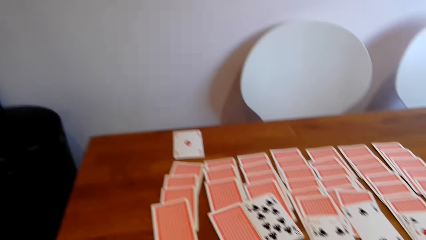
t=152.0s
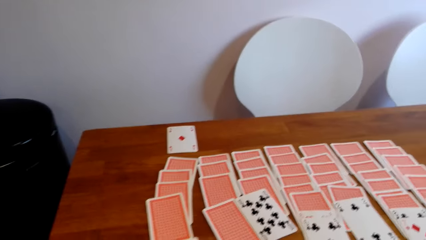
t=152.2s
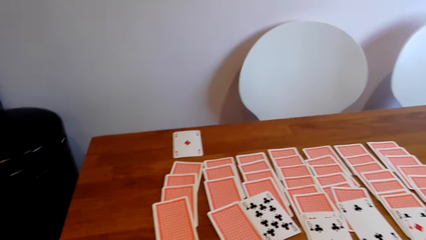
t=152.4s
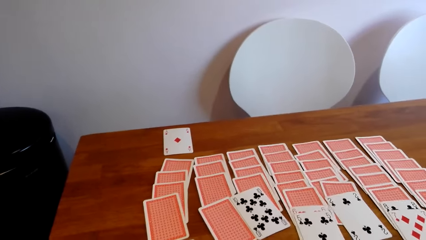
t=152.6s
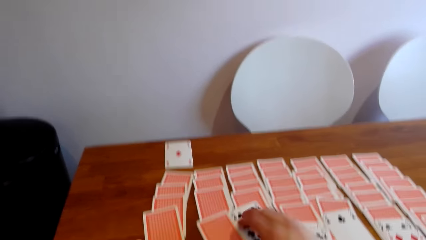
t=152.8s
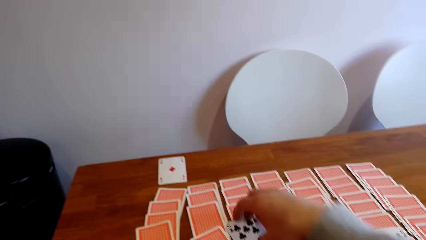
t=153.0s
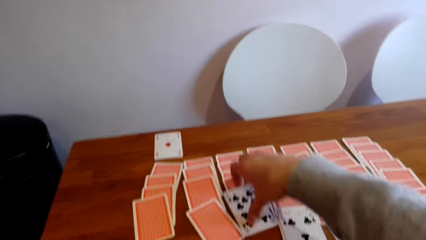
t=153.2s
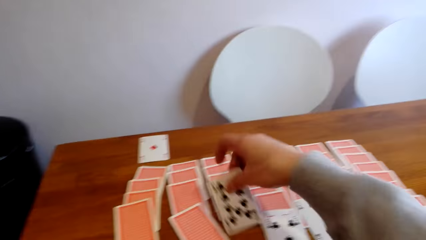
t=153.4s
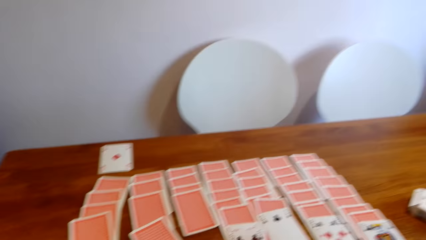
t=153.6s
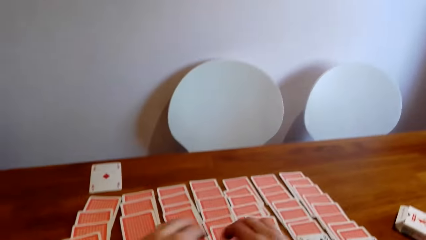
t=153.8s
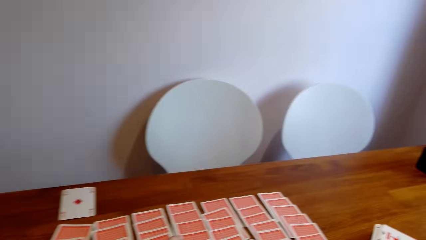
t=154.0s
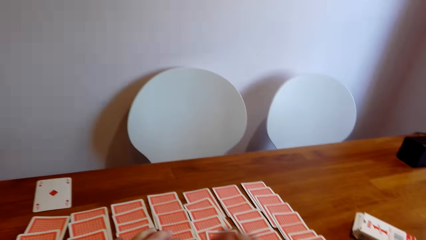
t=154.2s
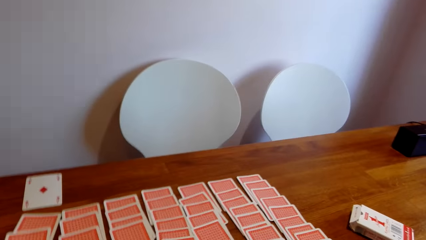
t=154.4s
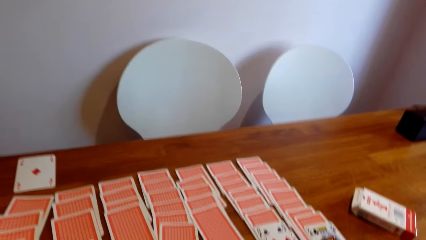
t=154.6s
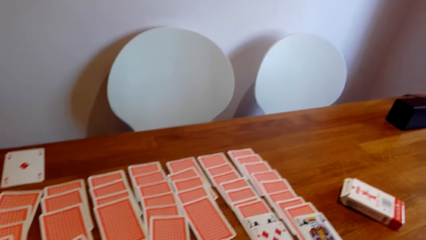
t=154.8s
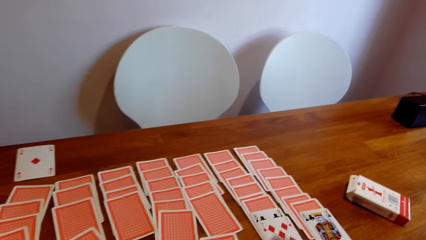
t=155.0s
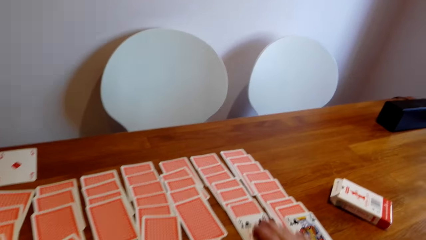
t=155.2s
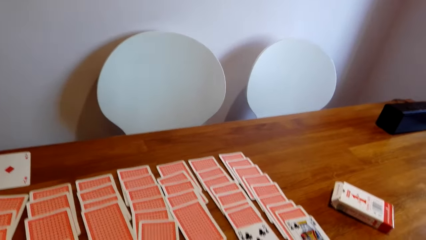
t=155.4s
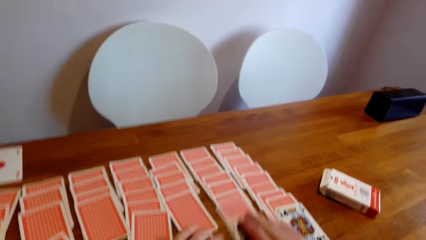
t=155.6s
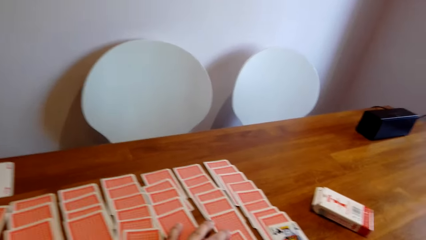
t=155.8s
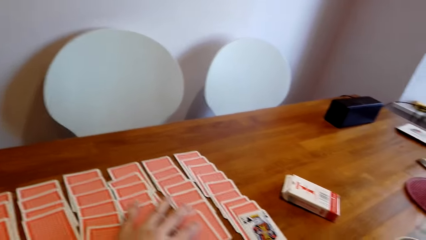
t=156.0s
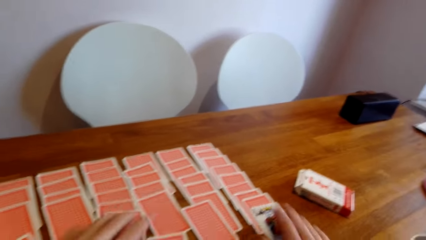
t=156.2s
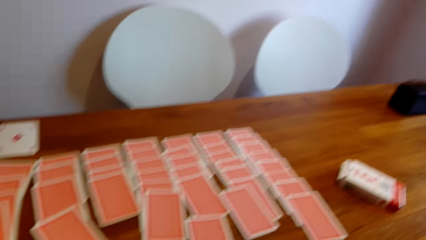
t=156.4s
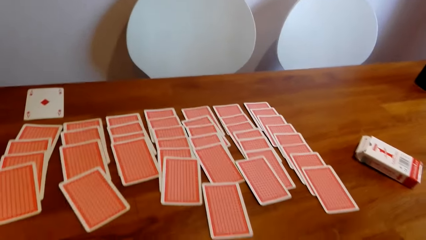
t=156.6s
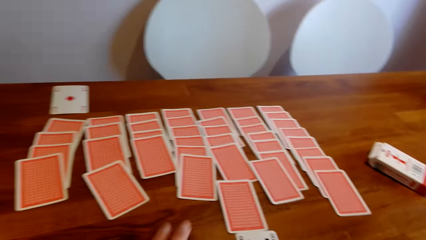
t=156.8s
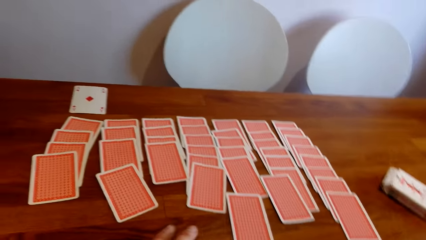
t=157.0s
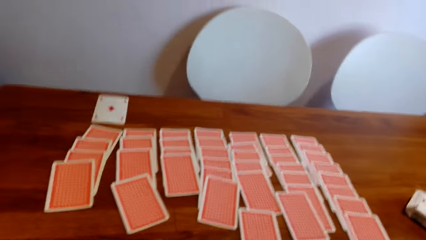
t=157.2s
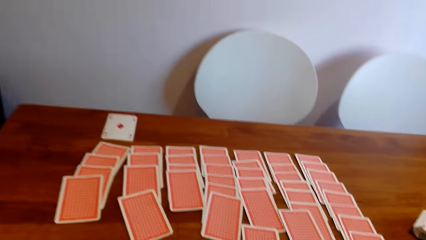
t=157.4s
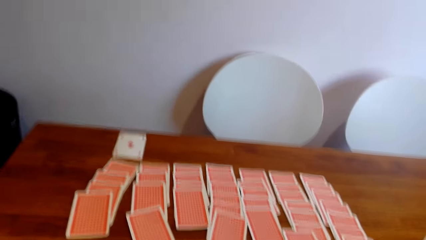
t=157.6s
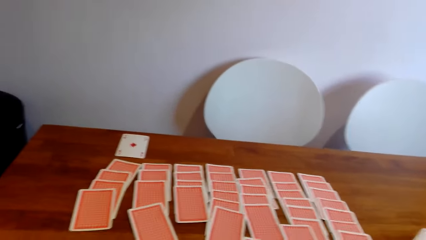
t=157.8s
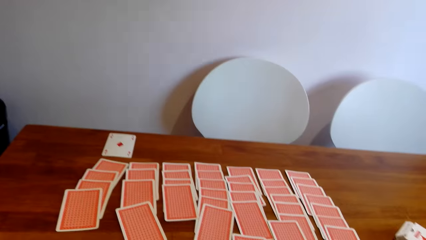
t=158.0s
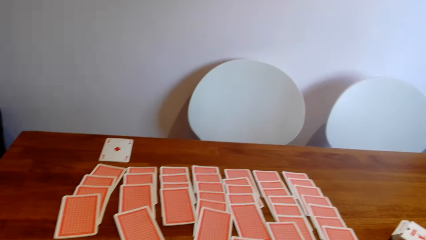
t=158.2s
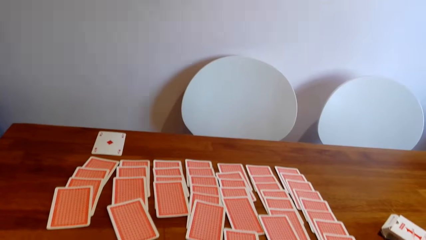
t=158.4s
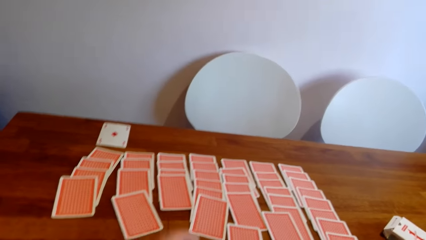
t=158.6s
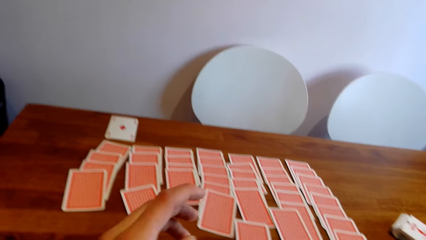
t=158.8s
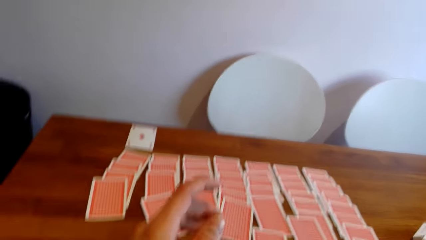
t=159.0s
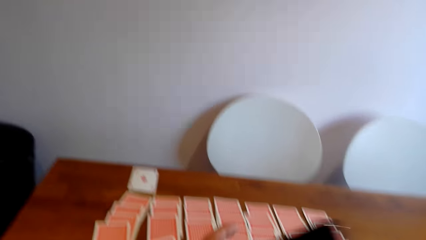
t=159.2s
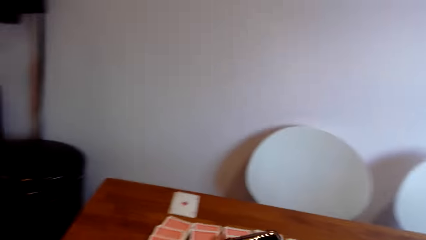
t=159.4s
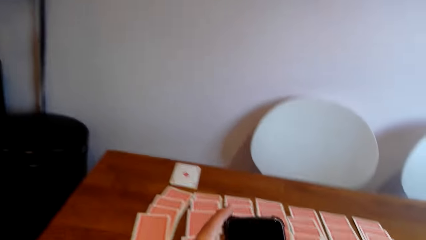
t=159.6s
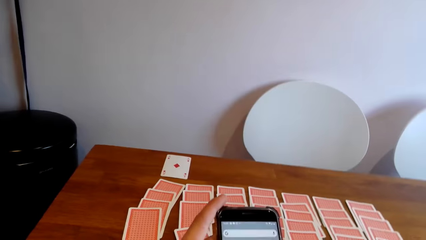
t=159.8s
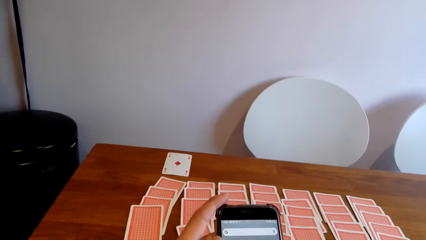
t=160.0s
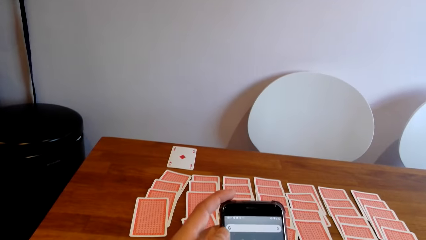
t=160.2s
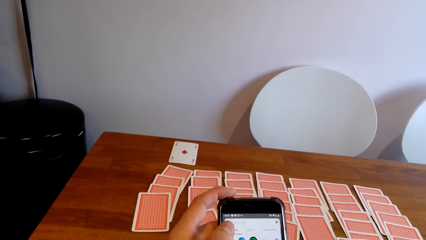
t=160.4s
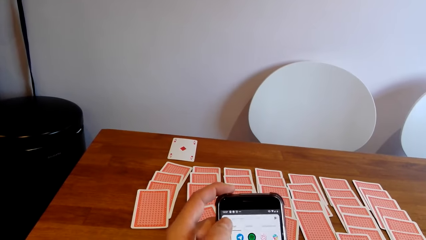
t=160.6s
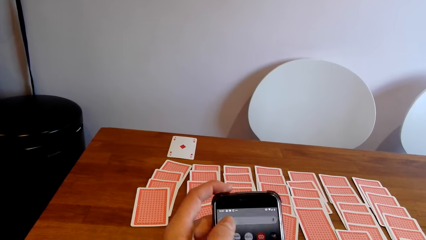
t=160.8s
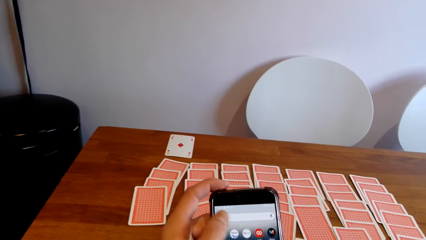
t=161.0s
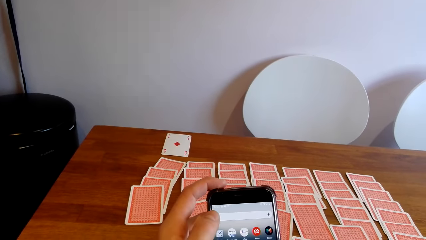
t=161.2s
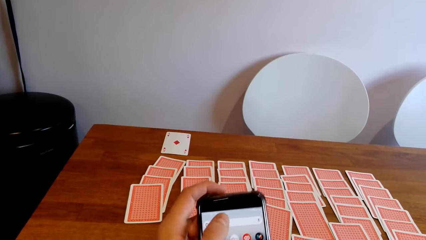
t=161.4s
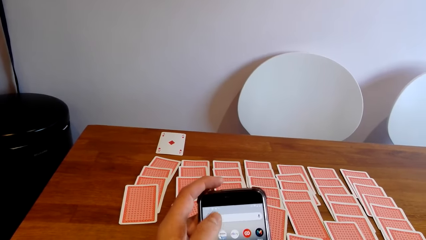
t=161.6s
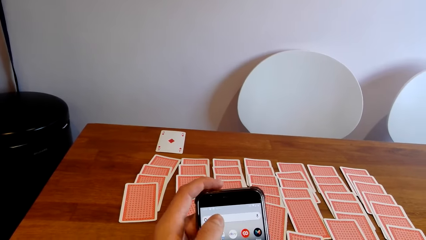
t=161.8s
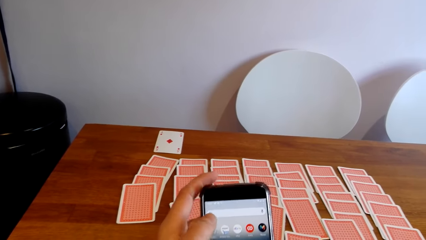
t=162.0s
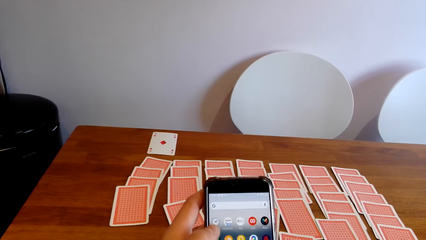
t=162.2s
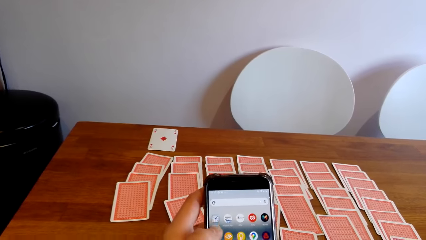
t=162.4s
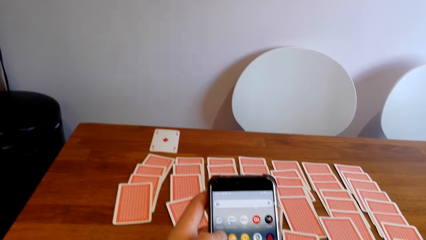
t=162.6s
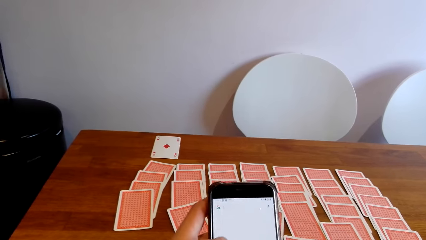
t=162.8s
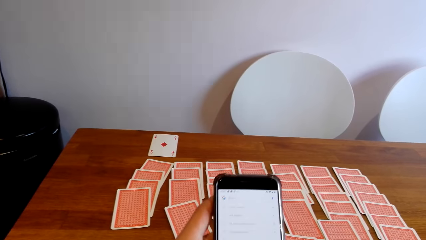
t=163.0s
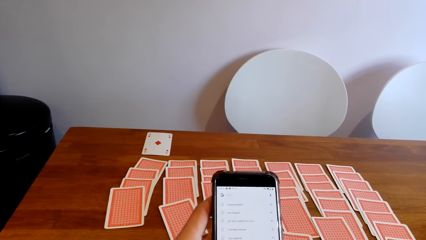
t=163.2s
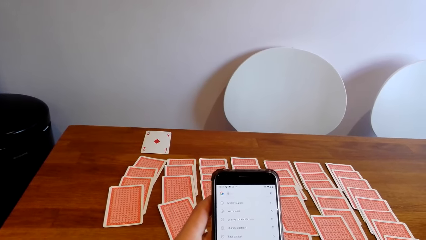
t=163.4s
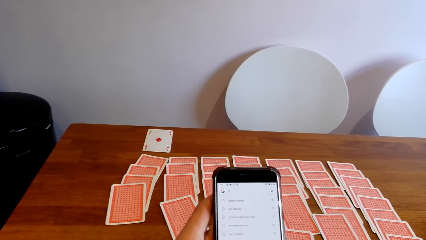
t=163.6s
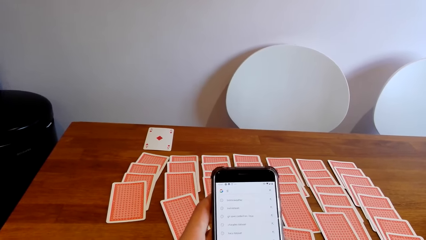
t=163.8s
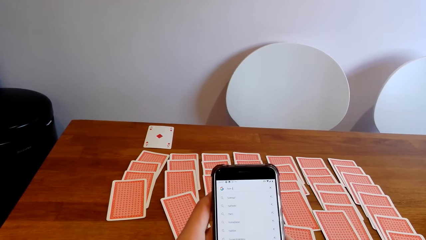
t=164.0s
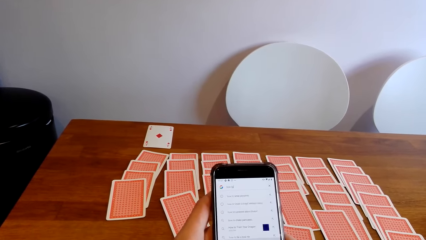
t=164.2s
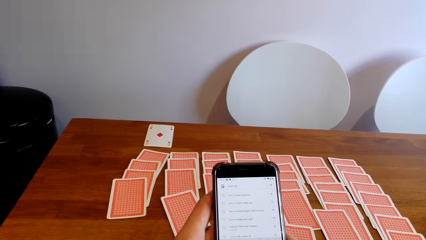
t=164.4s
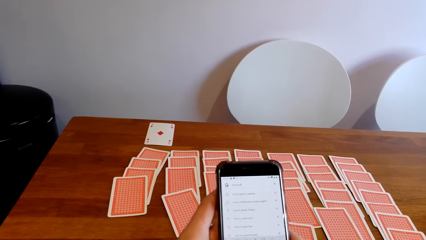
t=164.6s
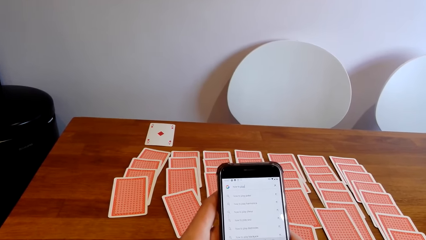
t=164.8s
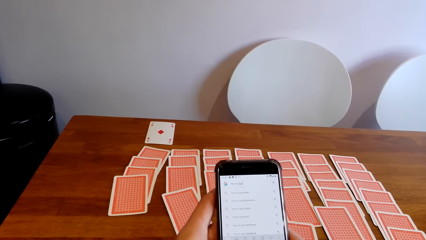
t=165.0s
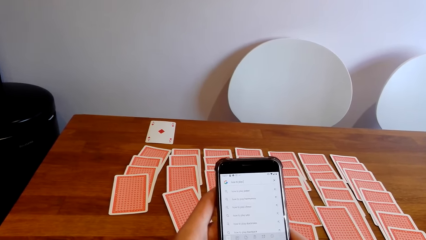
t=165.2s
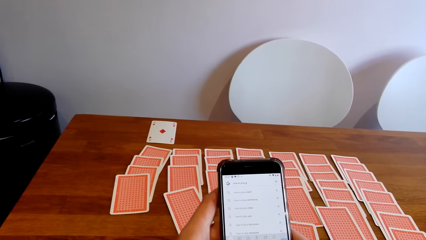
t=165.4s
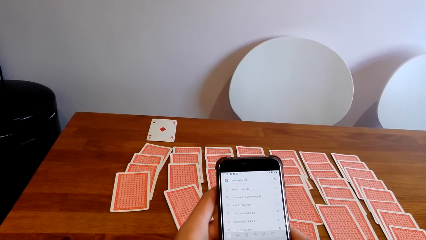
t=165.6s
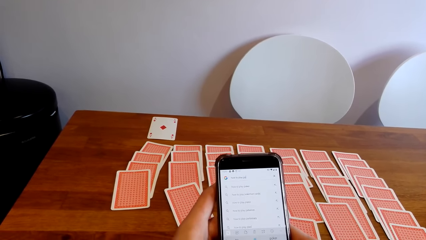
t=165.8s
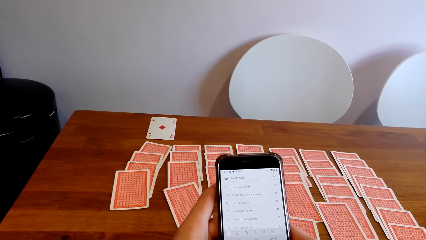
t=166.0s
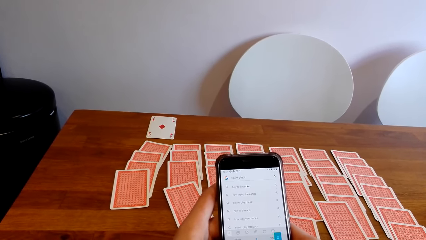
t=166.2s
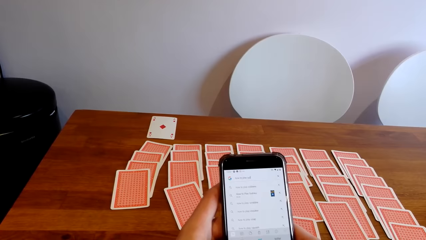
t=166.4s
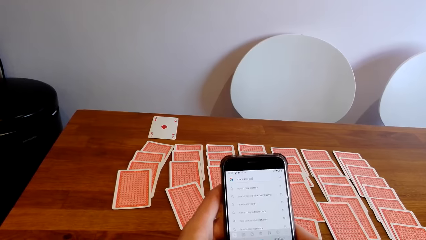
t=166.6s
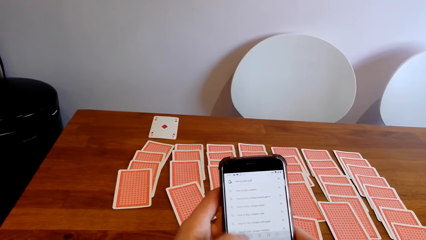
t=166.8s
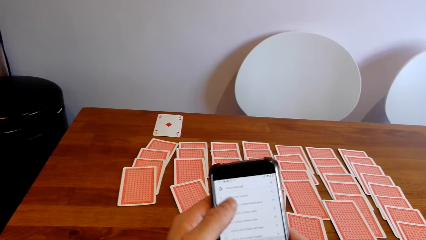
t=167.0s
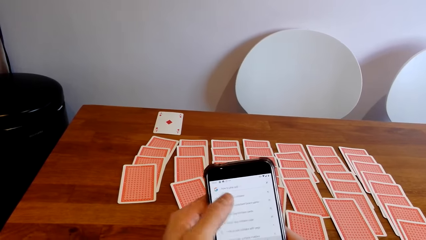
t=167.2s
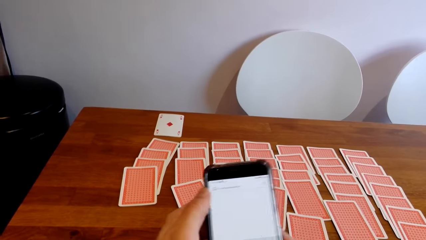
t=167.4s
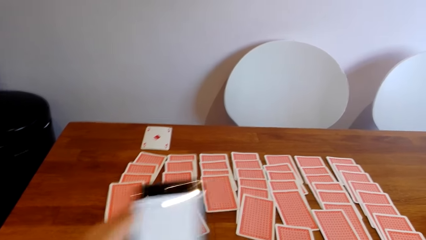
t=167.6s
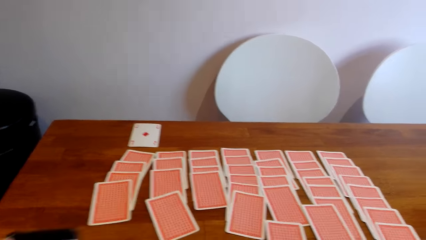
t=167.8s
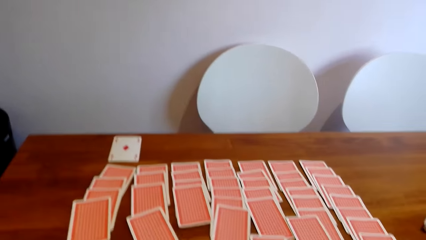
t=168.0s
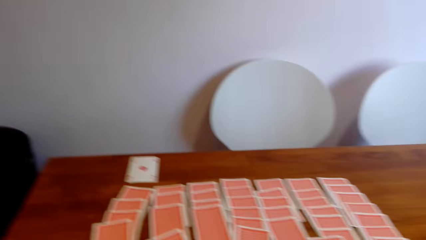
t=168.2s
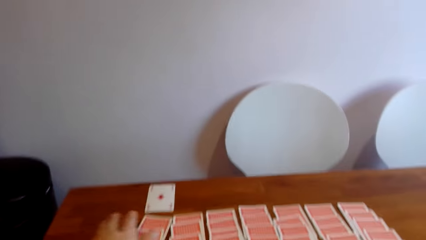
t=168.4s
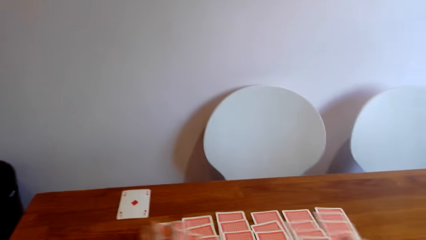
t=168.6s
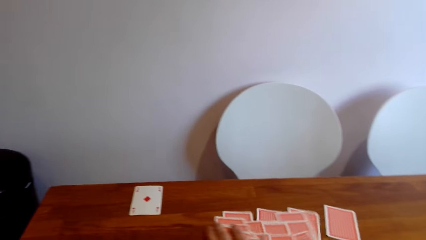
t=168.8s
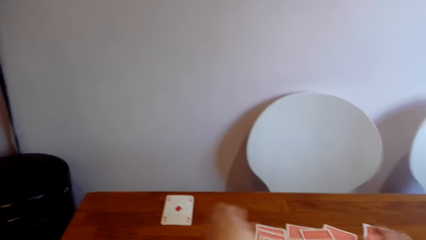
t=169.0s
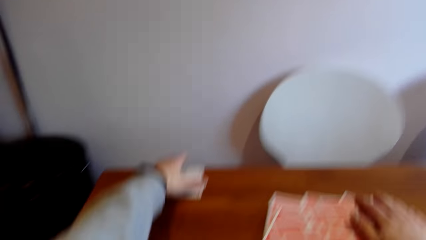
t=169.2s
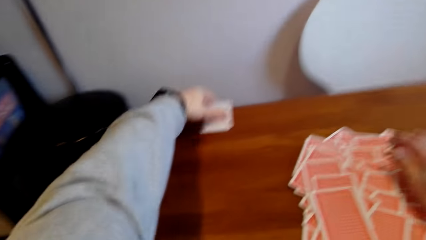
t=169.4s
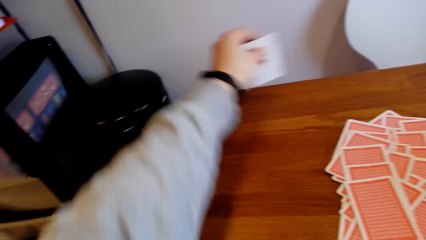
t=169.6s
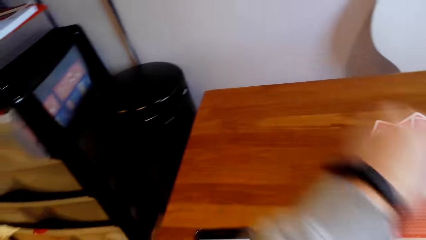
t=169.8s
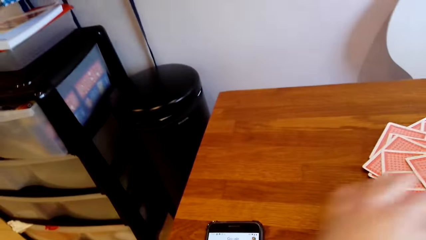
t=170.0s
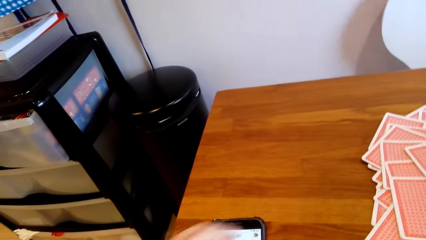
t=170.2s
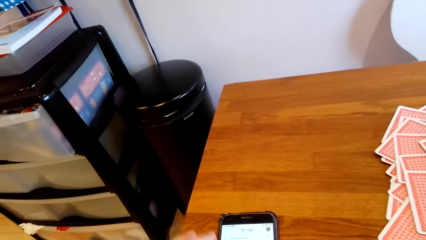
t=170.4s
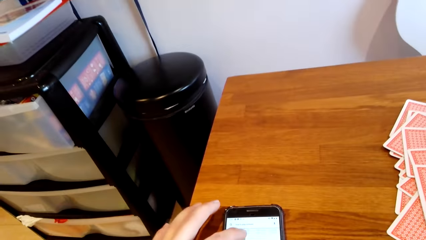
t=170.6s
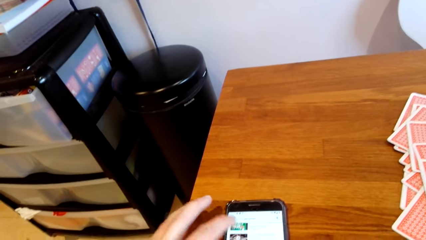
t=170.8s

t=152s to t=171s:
The camera wearer picks a card. They pick a card again. They use a phone. They touch the phone. They type on the phone. They touch the phone. They put the phone on the table. They collect playing cards from the table.
